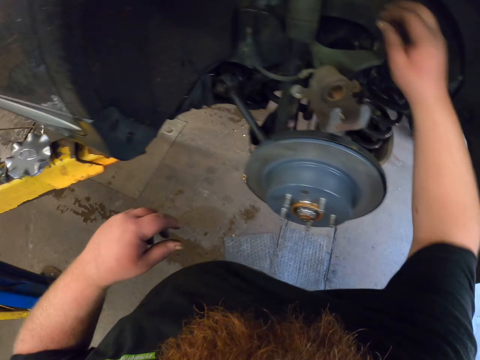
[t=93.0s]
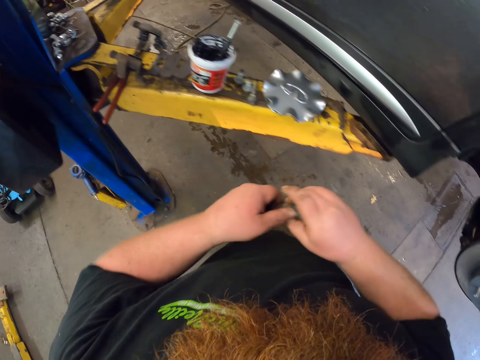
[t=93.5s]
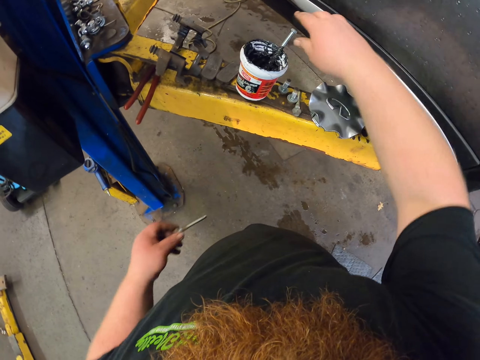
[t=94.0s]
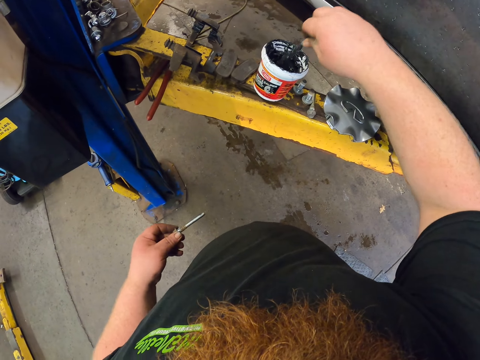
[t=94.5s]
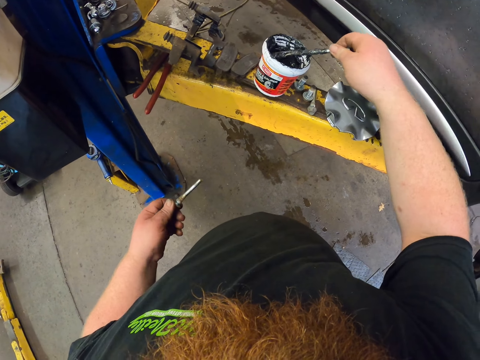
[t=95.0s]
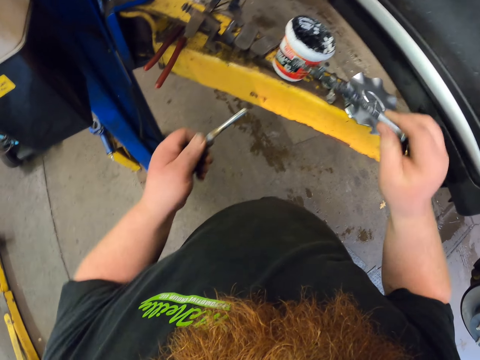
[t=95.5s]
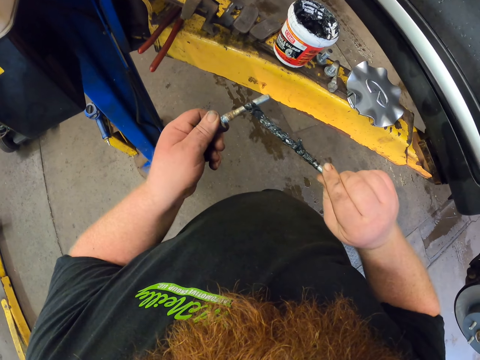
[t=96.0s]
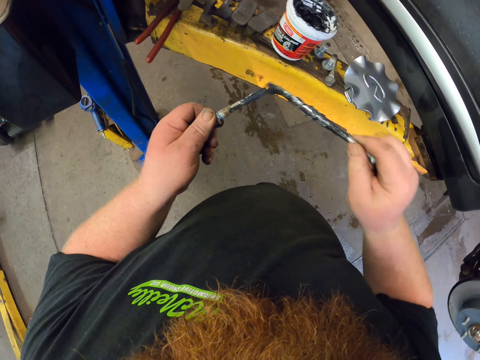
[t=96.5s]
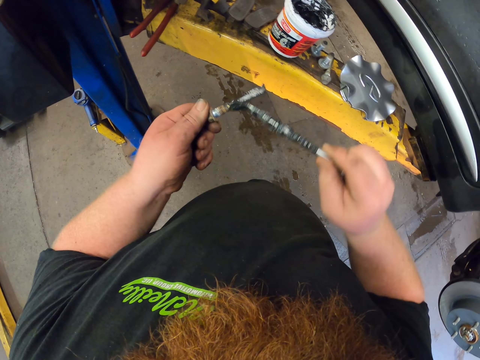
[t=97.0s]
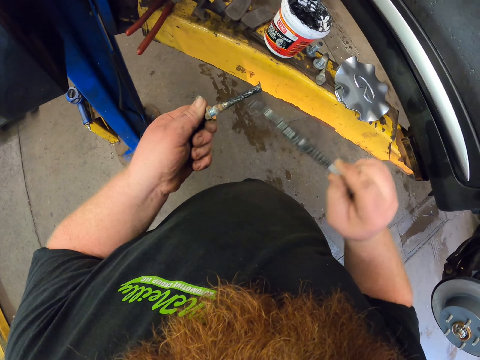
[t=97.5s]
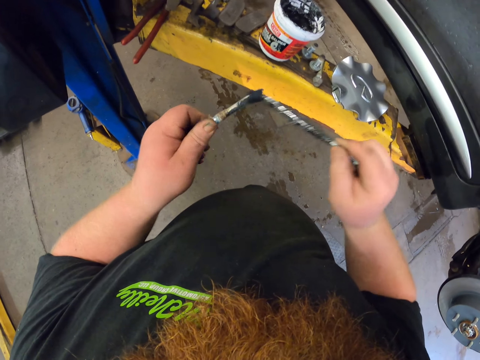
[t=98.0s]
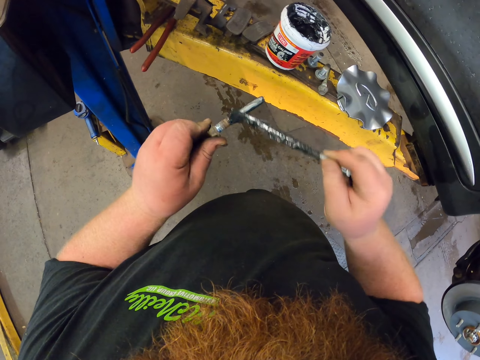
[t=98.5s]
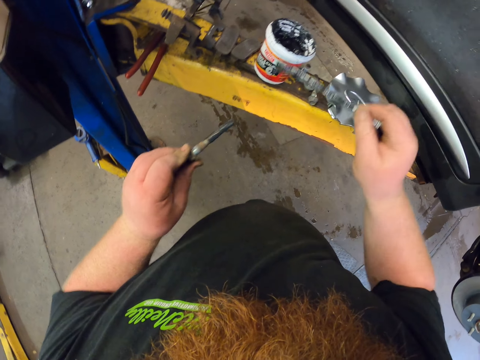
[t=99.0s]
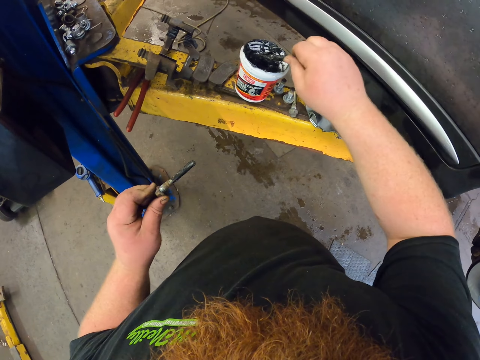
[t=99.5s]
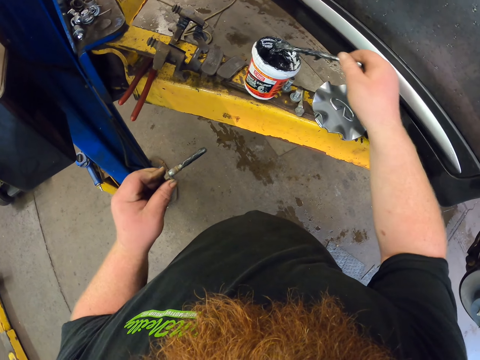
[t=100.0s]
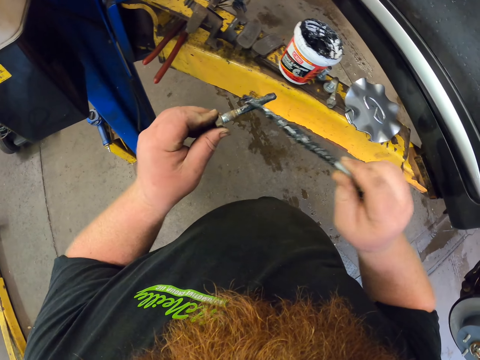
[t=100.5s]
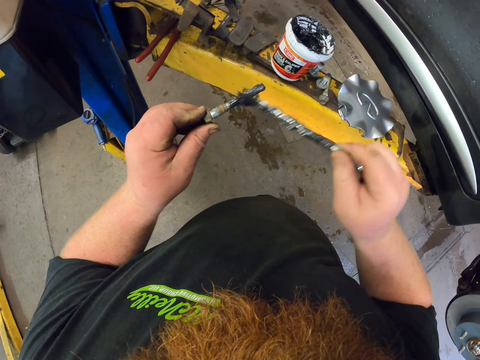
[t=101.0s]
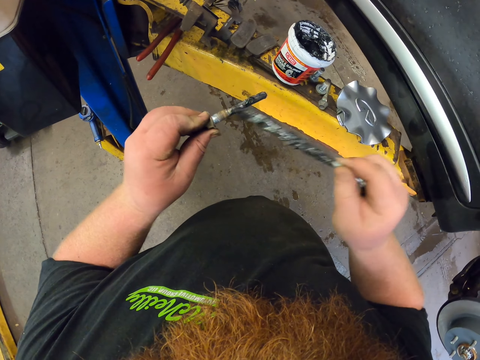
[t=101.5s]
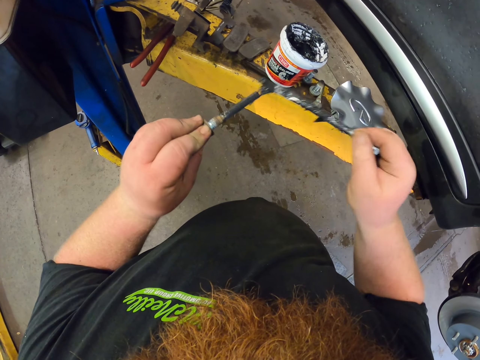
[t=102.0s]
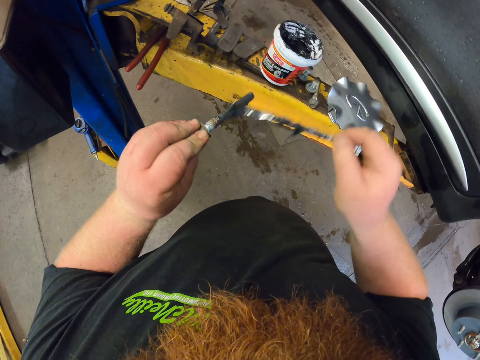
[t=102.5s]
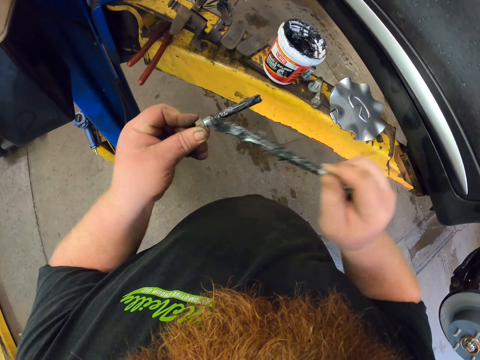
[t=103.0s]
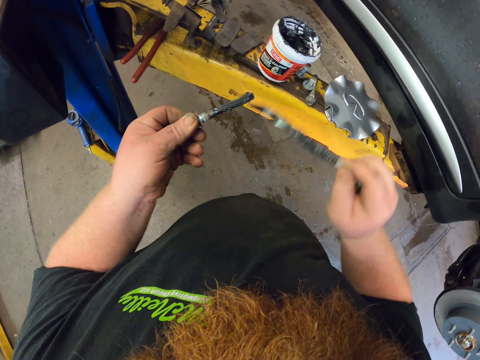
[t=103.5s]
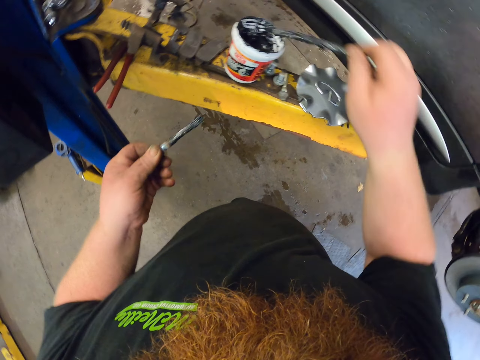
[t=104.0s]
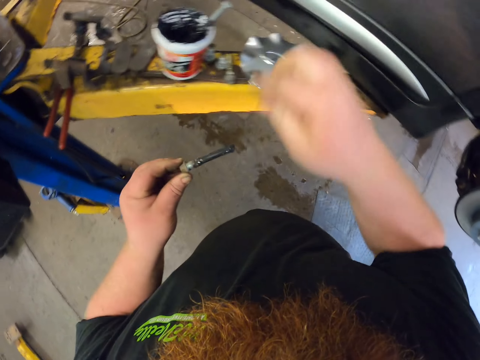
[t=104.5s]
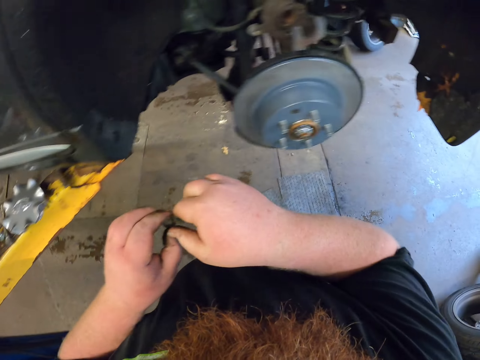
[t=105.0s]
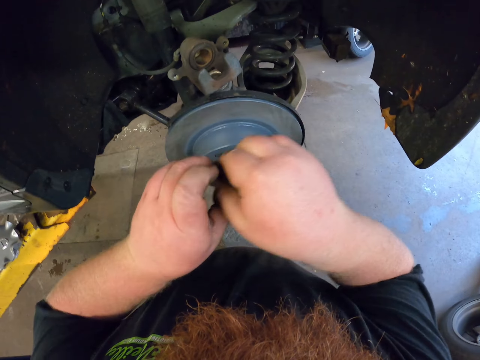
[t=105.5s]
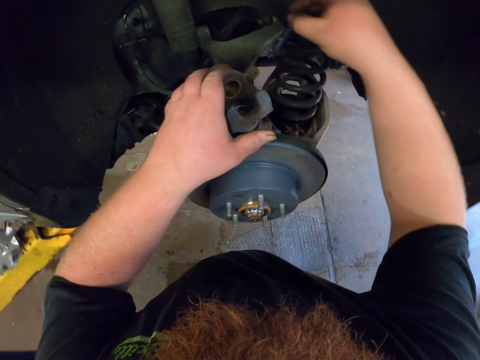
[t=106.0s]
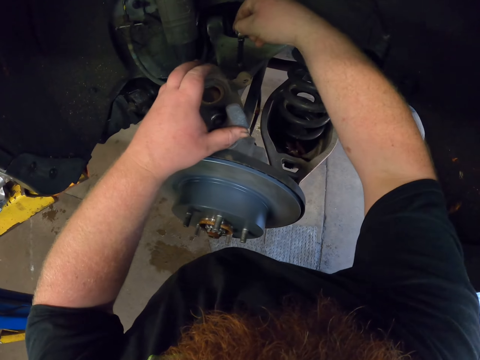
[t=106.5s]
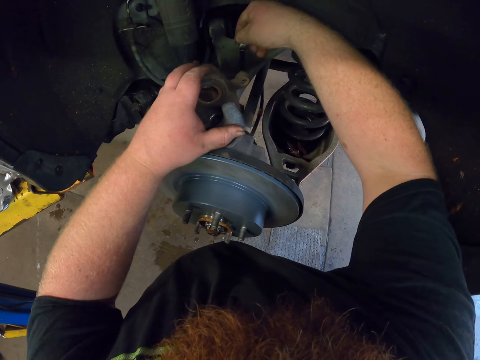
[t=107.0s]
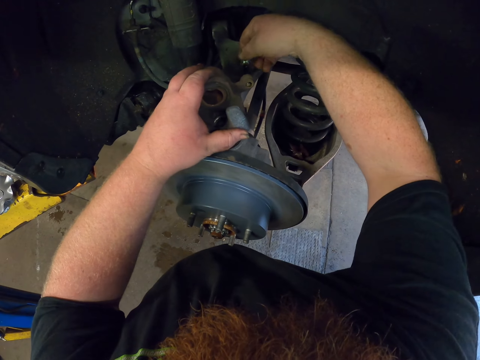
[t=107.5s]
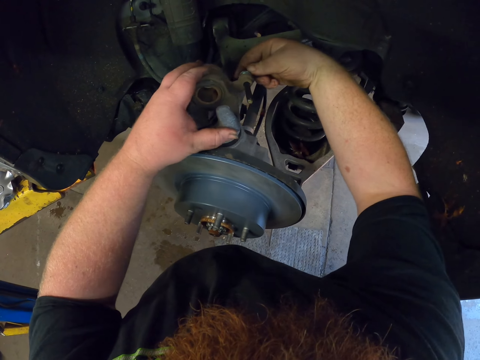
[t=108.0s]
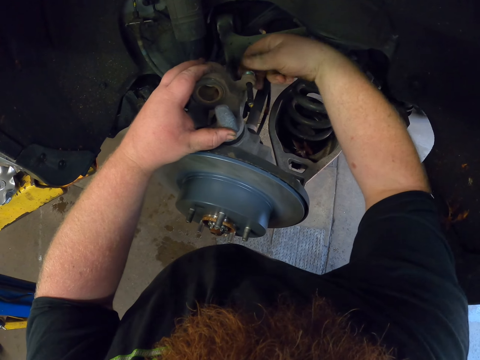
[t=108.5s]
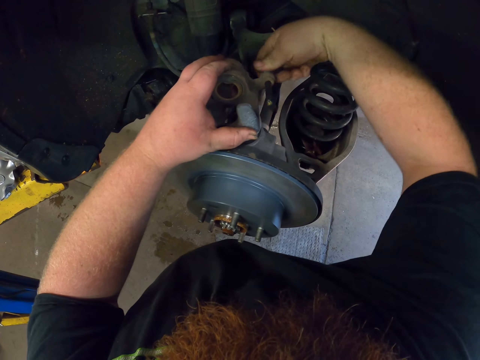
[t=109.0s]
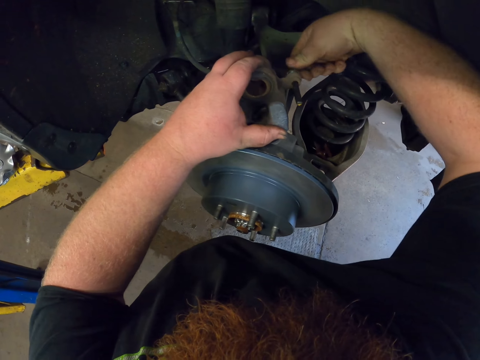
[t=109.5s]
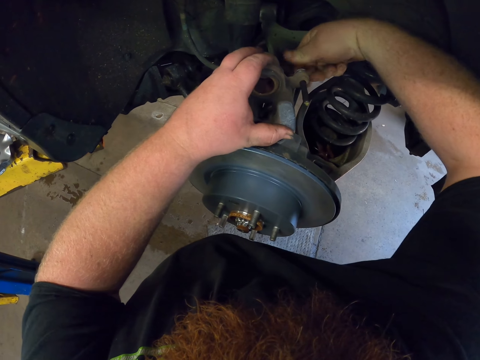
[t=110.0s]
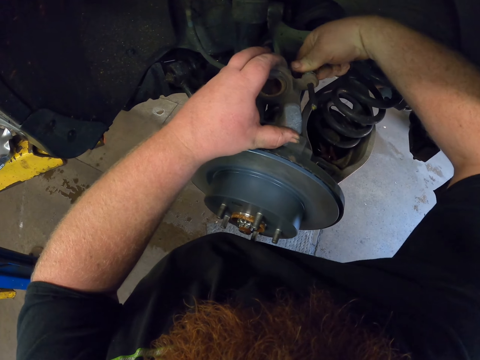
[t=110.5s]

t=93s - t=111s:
The camera wearer picks the metal in the grease tin. They scoop the grease in the tin and apply the grease on the caliper mount bolt. They scoop the grease in the tin and apply the grease on the caliper mount bolt. They put the metal in the grease tin. They look around. They insert the bolt in something. They tighten the caliper mount bolt with hand.

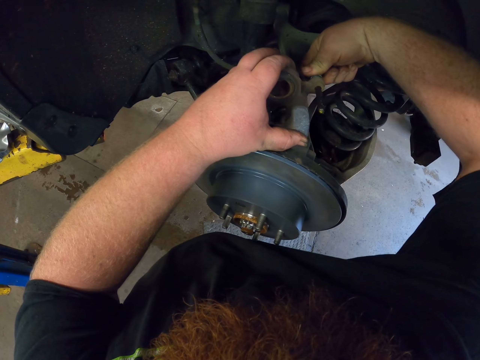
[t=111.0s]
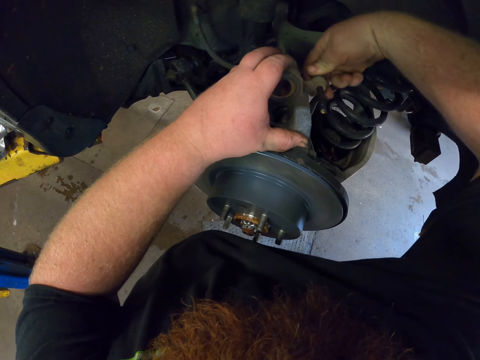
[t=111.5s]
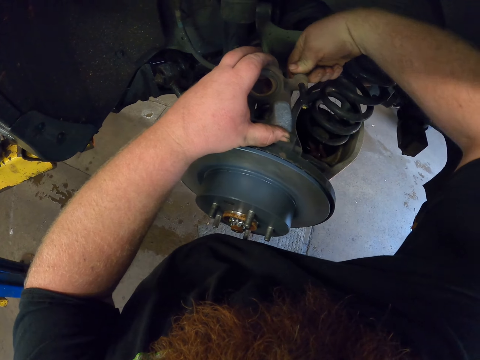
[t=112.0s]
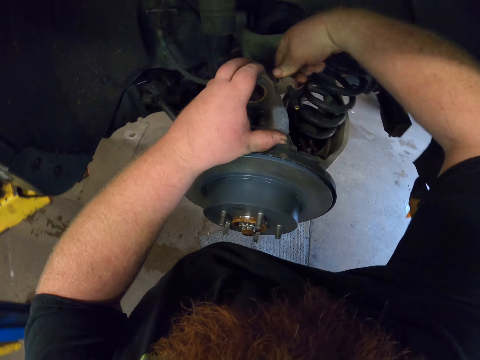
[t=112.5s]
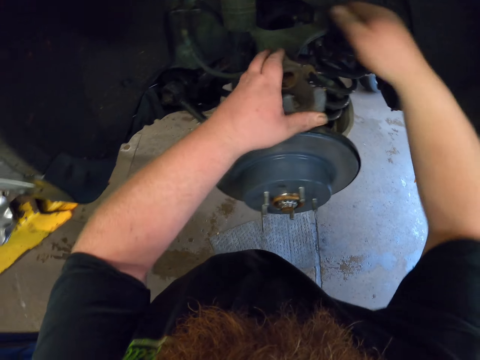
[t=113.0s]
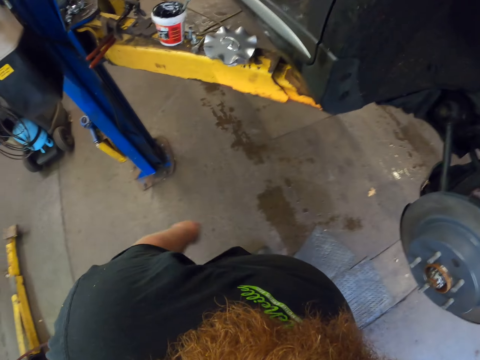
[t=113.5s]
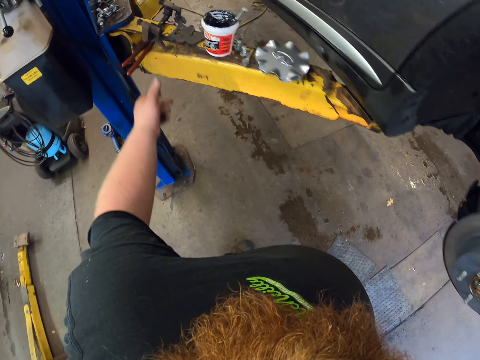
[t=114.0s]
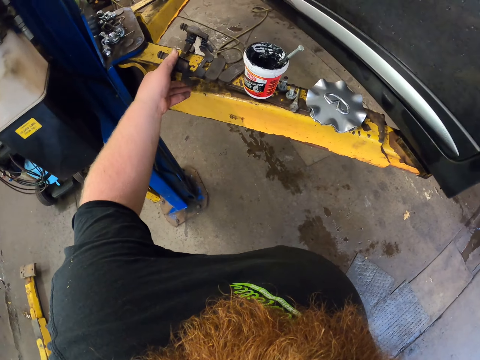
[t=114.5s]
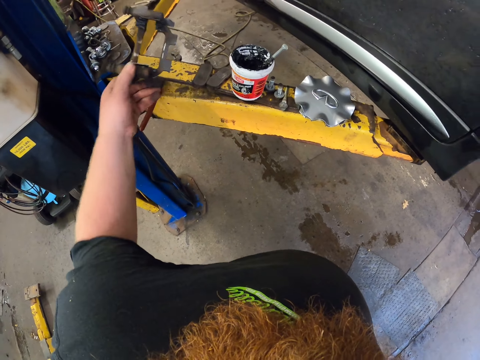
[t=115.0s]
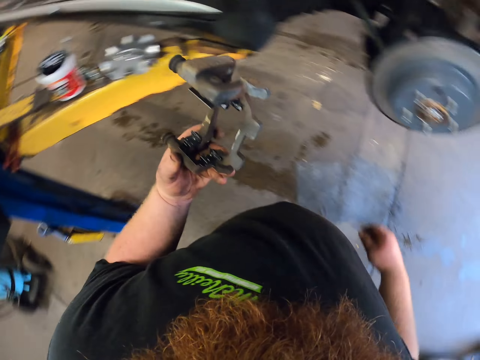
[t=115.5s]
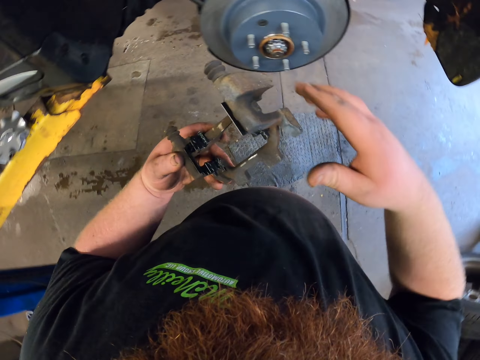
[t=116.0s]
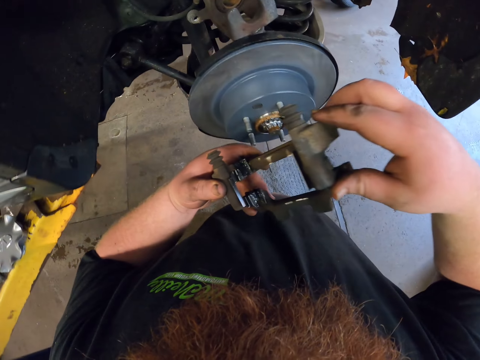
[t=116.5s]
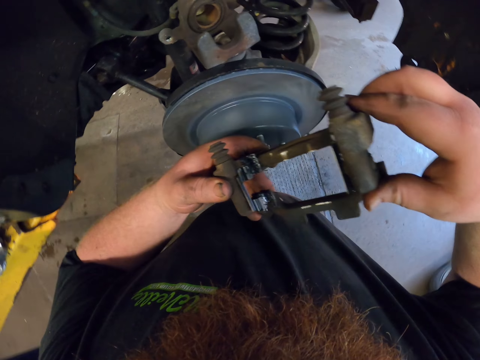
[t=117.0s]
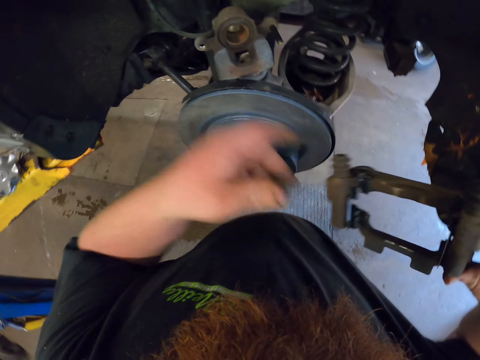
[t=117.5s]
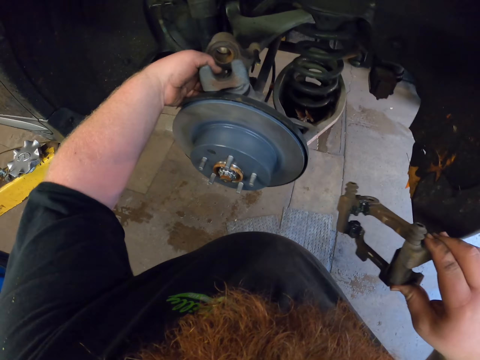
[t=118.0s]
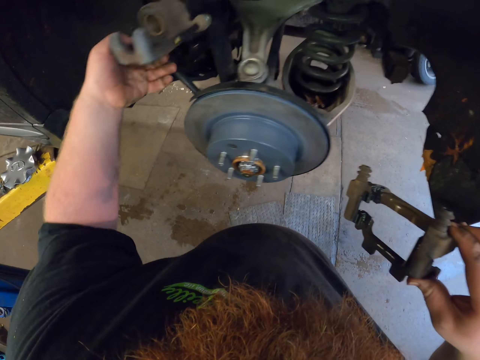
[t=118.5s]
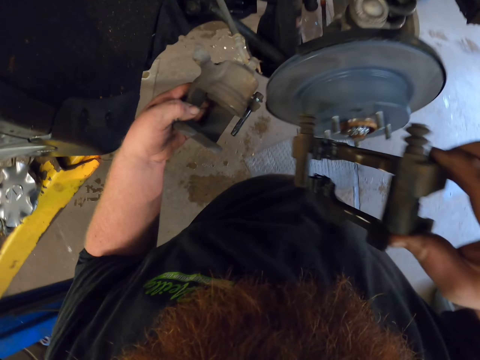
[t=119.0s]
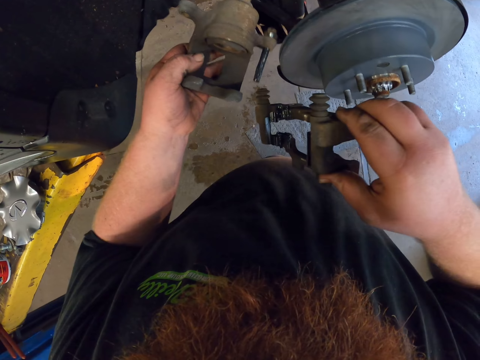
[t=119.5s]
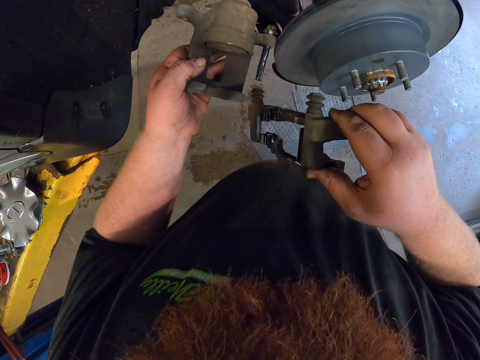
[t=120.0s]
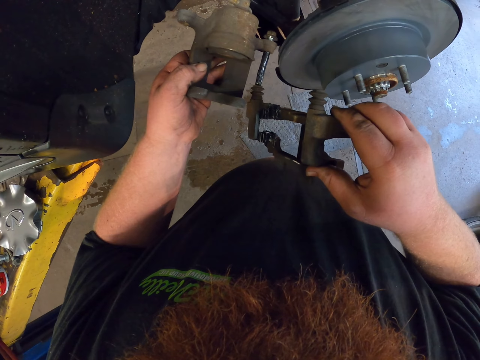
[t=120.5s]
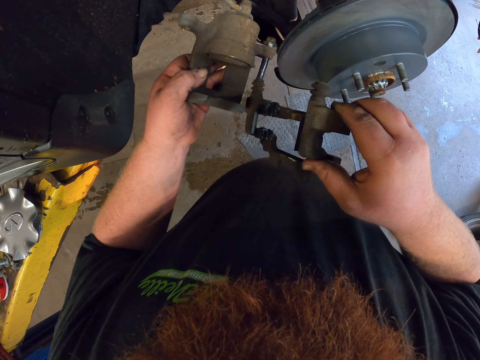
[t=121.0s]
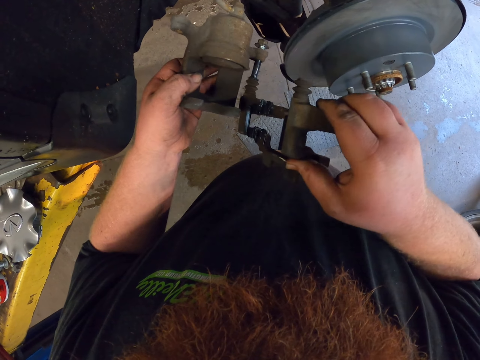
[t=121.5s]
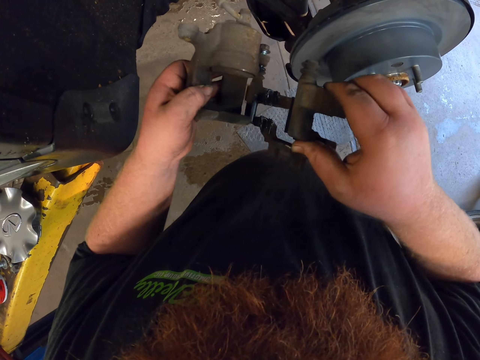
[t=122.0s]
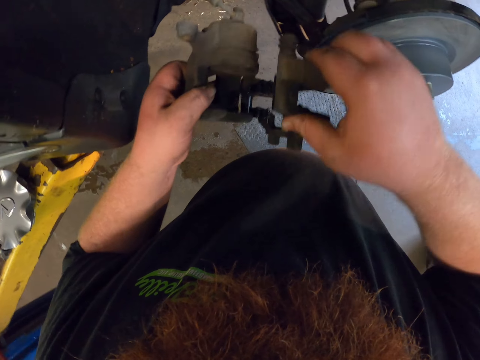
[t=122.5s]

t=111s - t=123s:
The camera wearer looks around. They pick the brake caliper mount on the steel. They pick the brake caliper. They put the brake caliper mount on the brake caliper.
